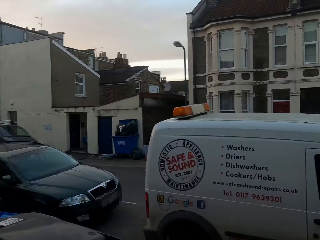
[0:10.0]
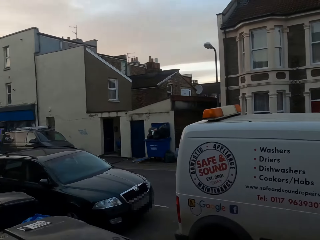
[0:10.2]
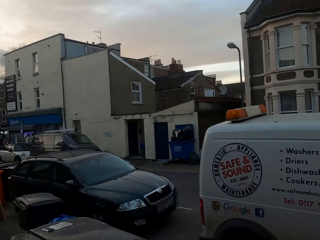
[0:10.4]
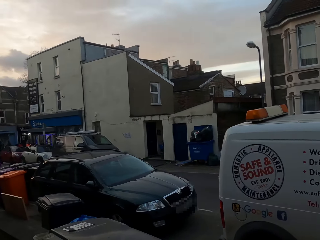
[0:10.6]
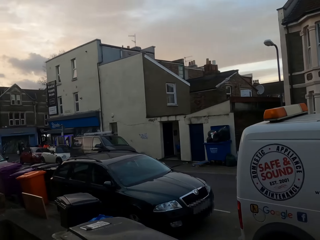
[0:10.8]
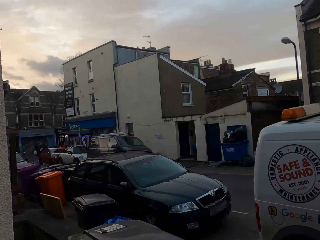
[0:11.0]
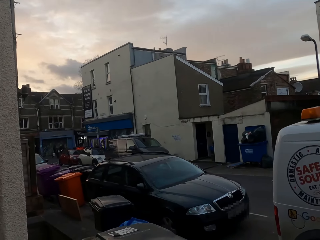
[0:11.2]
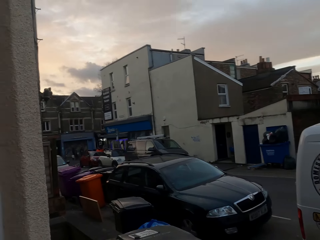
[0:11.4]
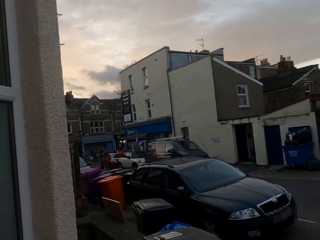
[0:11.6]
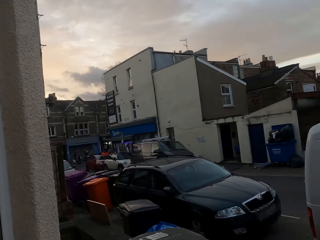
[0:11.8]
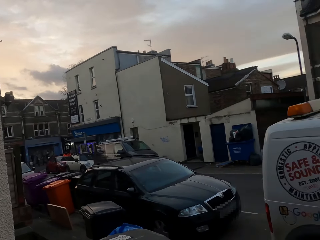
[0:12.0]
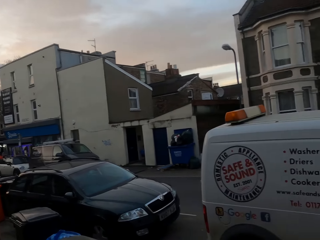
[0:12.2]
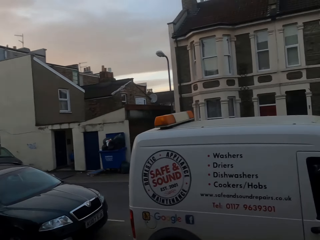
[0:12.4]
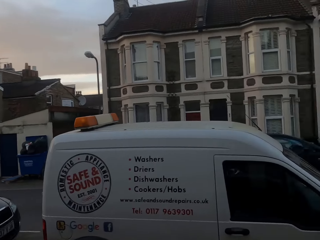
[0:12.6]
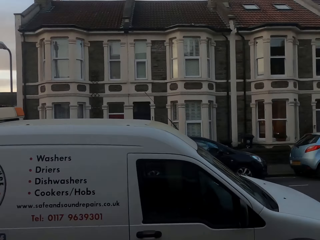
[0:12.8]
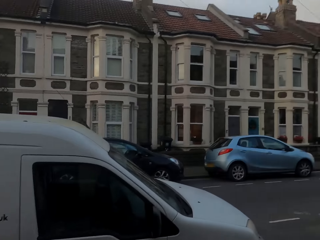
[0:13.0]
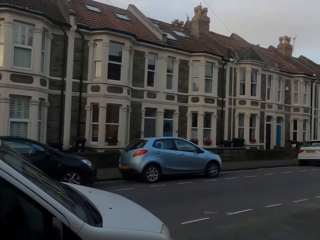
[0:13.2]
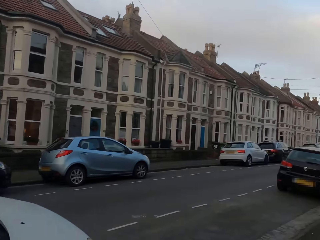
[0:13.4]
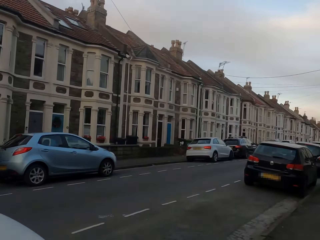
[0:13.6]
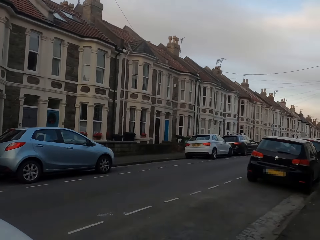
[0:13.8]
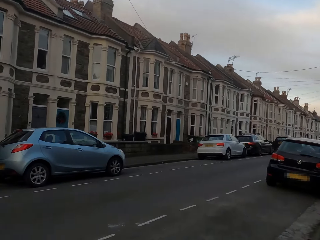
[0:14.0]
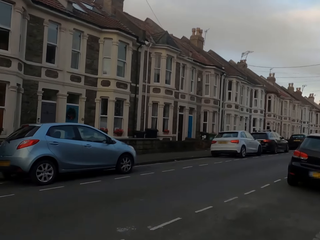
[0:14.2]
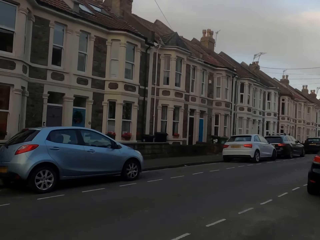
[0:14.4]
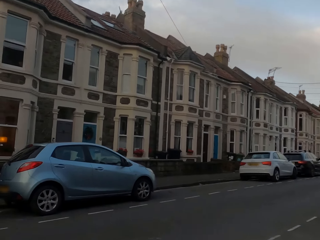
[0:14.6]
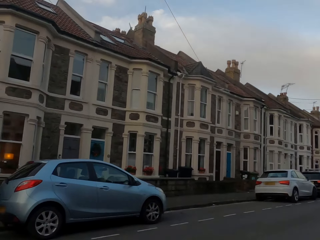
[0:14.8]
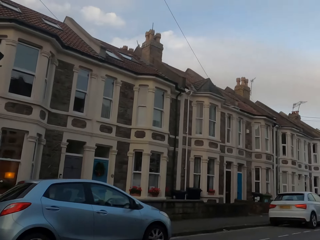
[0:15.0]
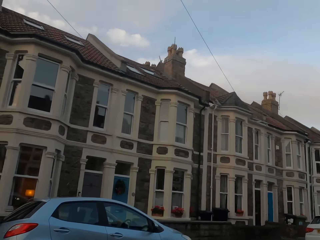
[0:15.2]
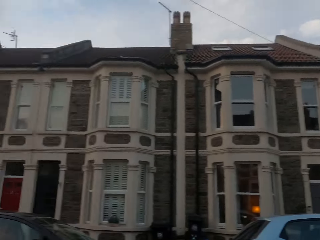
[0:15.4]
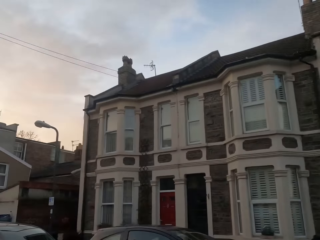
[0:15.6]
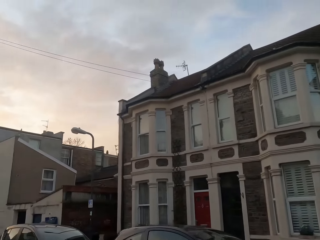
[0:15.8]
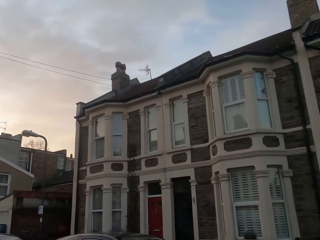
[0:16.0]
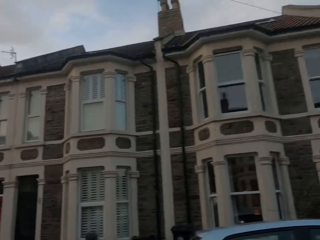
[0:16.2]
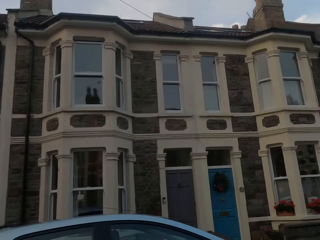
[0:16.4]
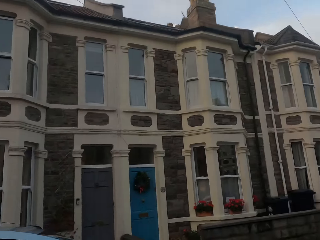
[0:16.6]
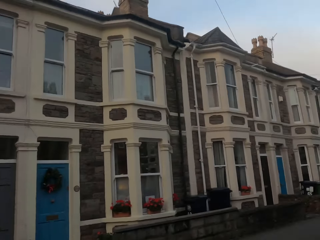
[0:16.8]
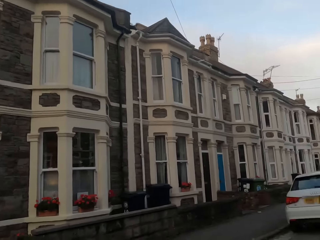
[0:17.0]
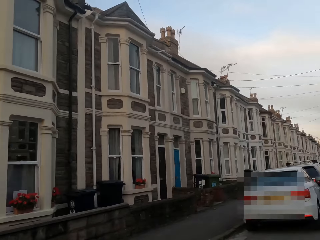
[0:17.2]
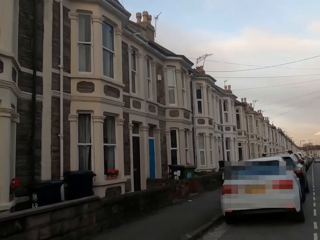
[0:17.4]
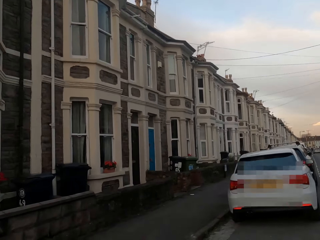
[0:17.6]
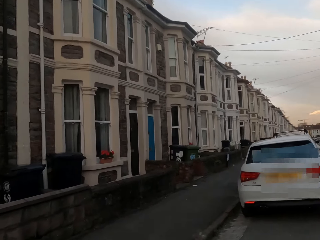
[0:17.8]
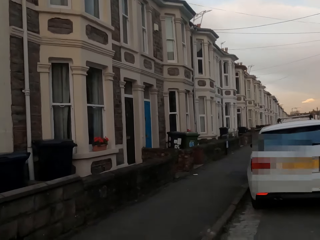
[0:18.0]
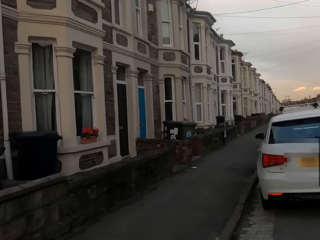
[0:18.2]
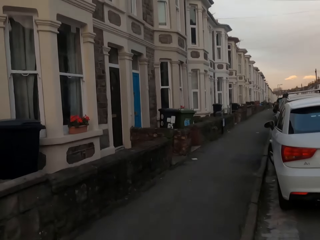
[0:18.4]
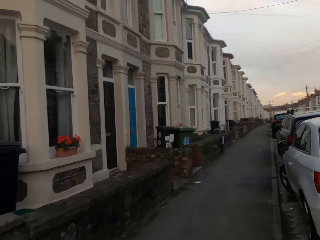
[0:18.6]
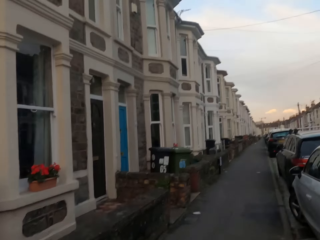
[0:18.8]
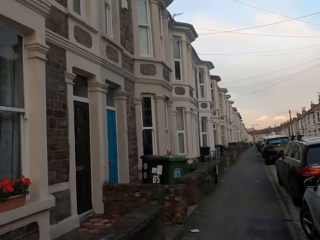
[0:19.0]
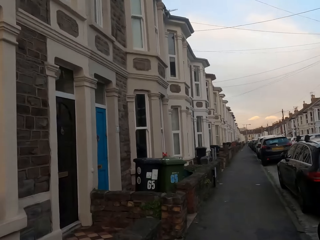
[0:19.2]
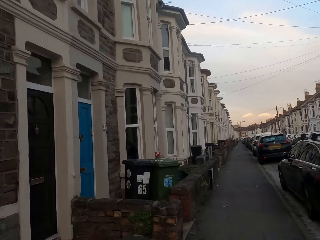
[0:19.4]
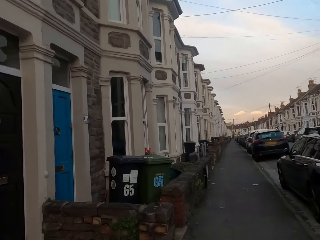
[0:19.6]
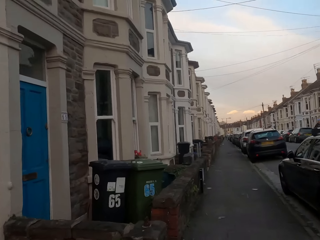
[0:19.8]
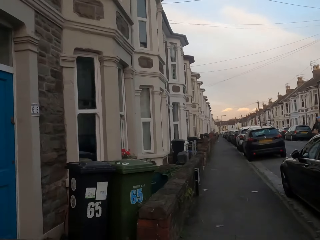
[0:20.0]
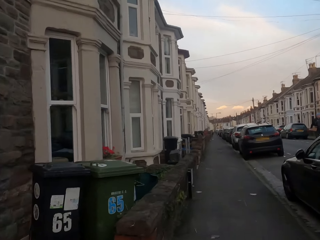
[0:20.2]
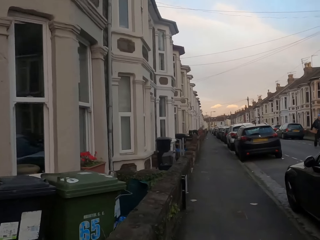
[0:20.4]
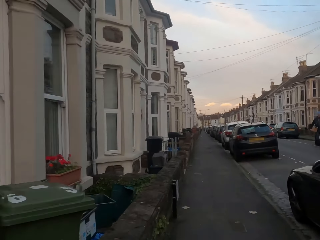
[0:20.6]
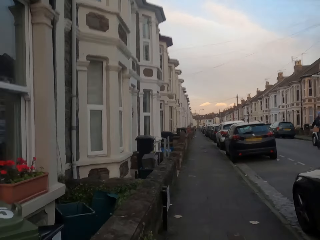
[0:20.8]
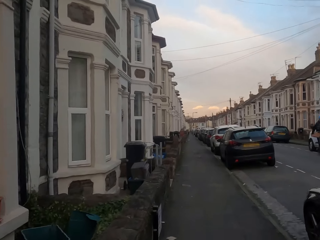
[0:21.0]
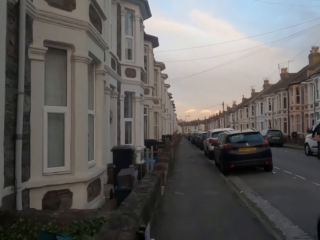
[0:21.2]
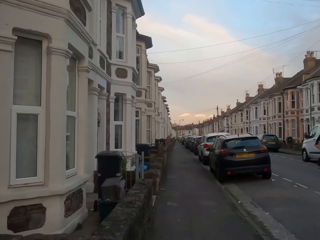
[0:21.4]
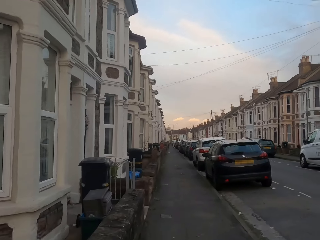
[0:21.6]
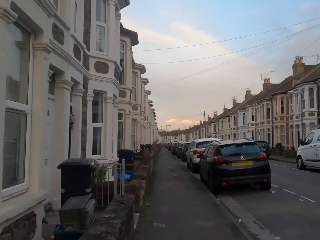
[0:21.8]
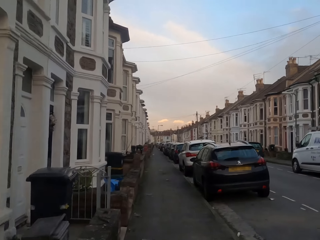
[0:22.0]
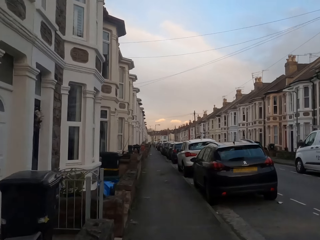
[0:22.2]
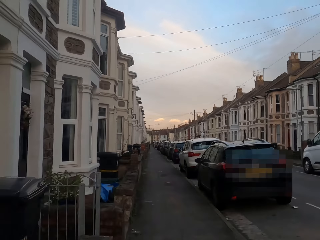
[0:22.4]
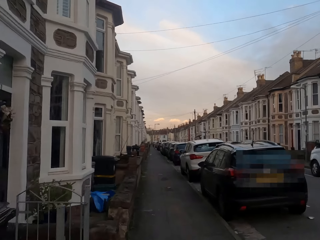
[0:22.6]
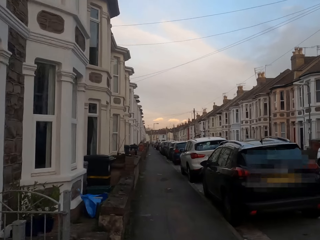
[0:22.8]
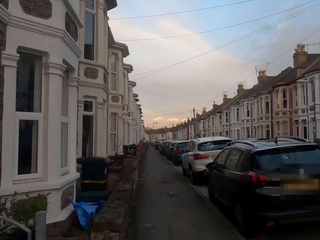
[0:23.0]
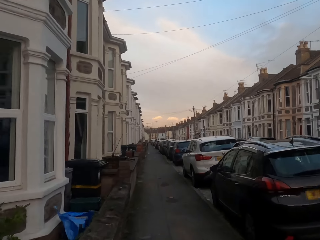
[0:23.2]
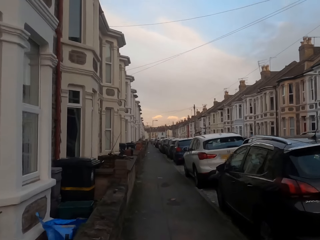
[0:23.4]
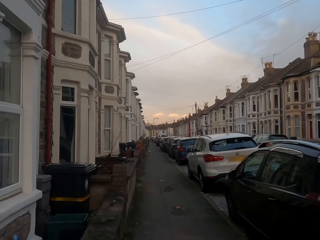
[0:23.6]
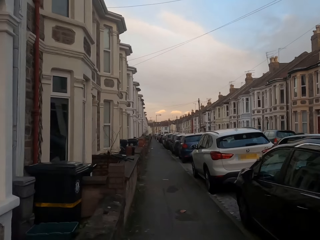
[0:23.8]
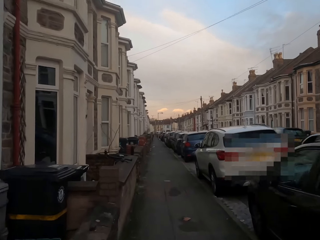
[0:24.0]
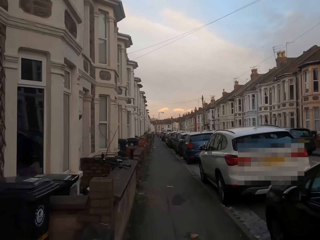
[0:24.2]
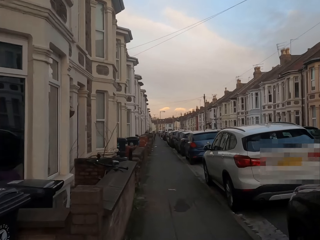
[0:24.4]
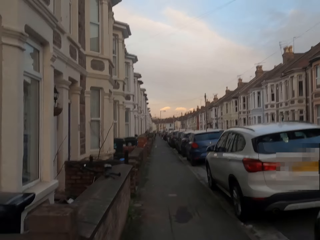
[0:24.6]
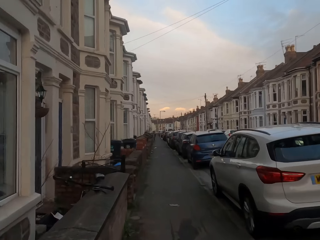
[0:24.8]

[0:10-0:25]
The camera wearer looks around. They walk around. They jog along a sidewalk.

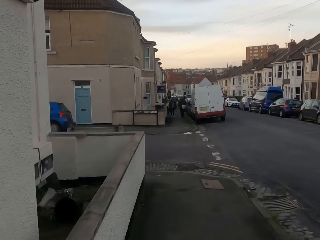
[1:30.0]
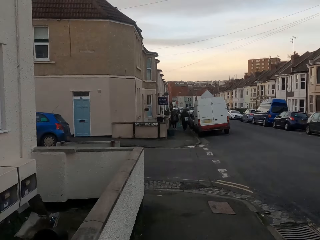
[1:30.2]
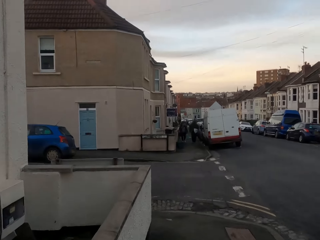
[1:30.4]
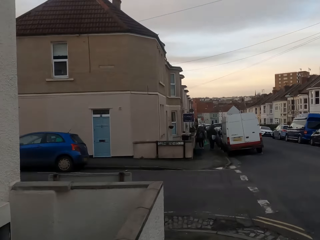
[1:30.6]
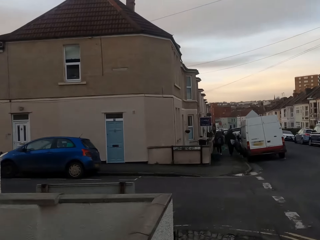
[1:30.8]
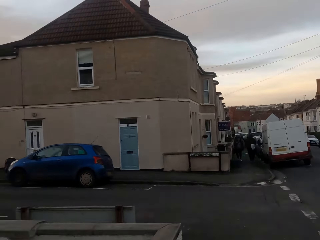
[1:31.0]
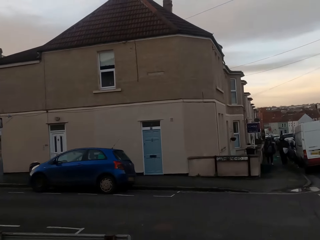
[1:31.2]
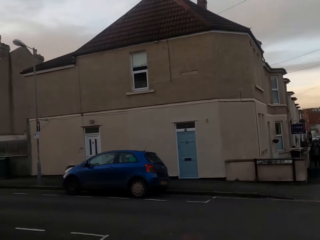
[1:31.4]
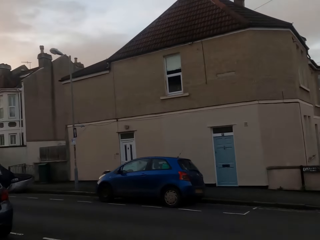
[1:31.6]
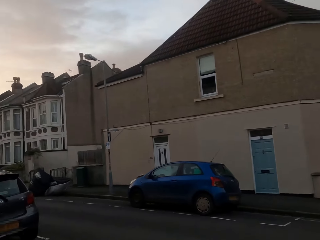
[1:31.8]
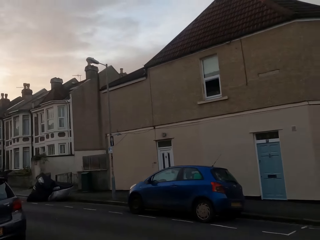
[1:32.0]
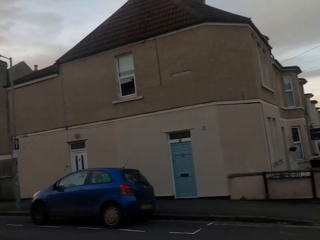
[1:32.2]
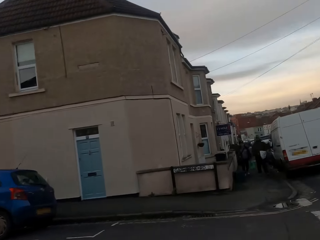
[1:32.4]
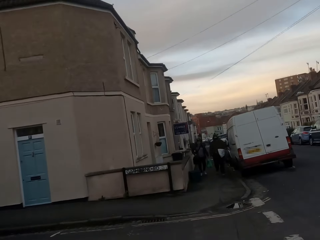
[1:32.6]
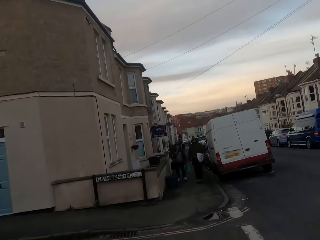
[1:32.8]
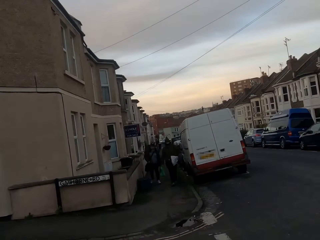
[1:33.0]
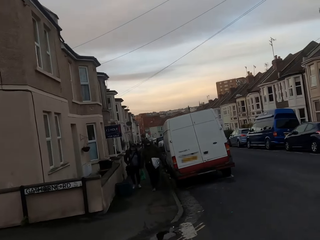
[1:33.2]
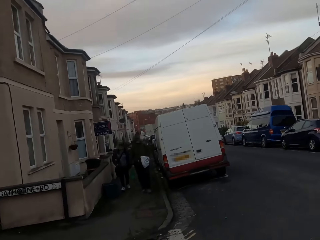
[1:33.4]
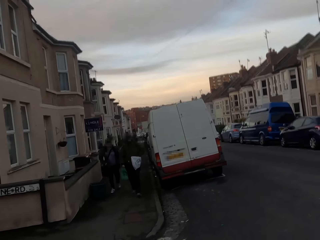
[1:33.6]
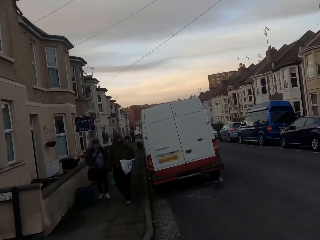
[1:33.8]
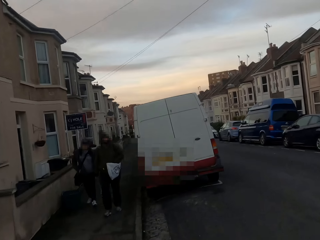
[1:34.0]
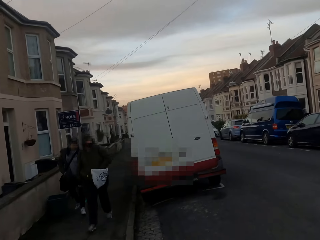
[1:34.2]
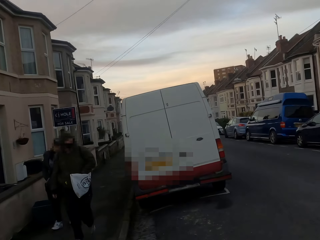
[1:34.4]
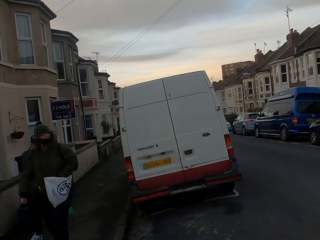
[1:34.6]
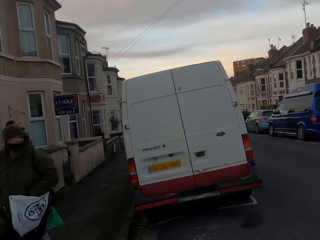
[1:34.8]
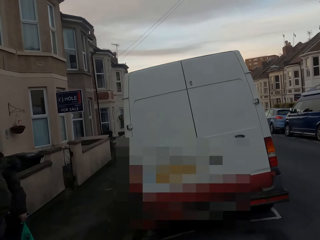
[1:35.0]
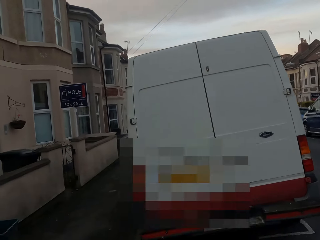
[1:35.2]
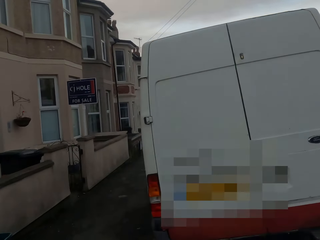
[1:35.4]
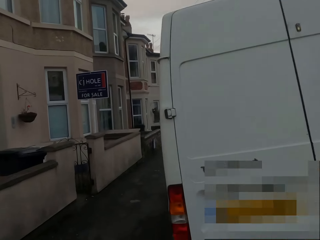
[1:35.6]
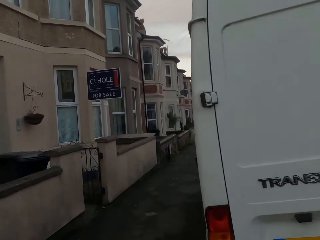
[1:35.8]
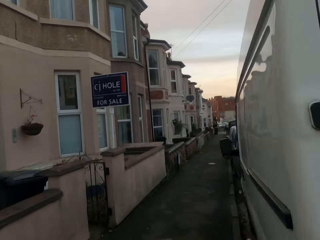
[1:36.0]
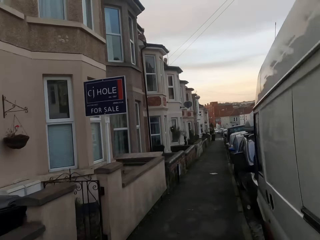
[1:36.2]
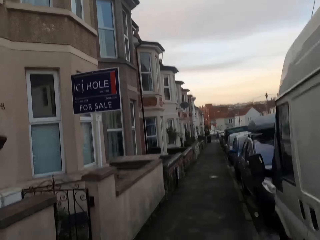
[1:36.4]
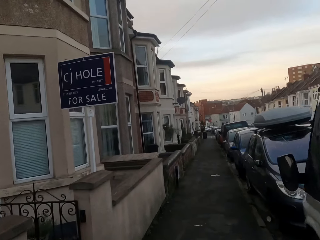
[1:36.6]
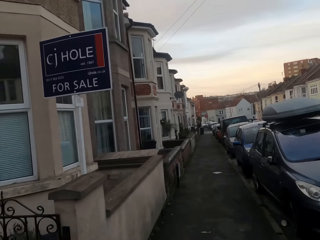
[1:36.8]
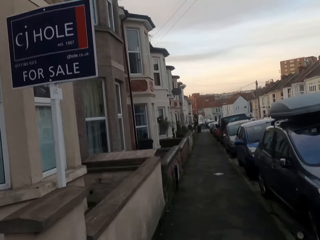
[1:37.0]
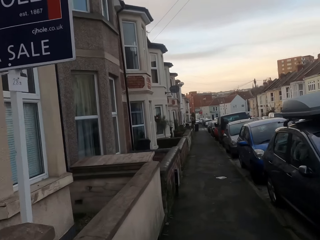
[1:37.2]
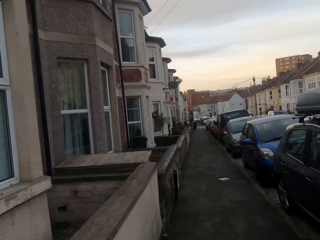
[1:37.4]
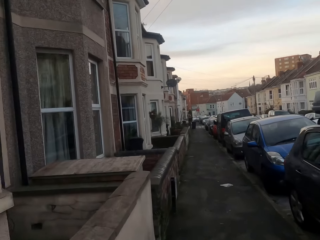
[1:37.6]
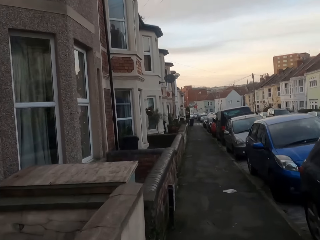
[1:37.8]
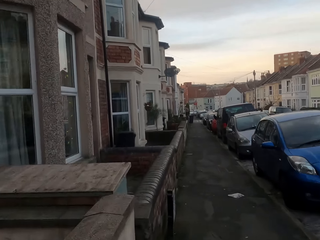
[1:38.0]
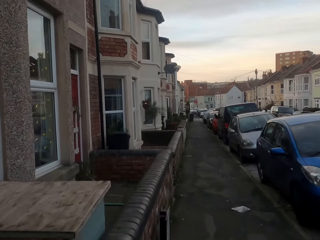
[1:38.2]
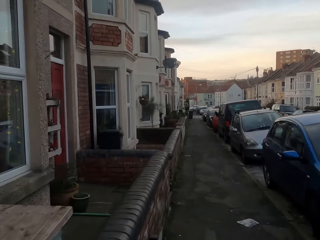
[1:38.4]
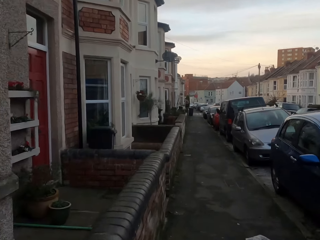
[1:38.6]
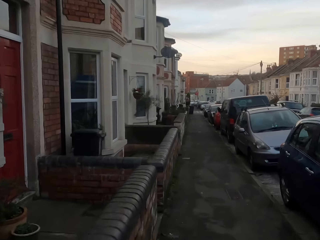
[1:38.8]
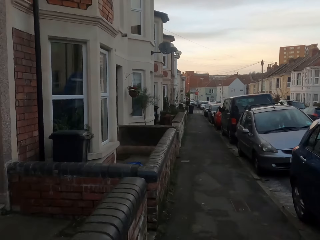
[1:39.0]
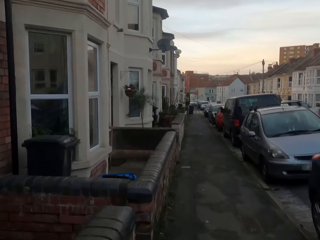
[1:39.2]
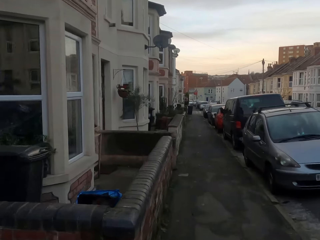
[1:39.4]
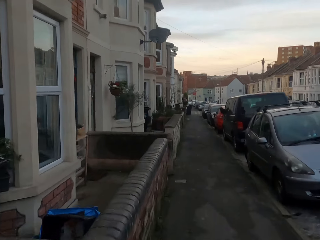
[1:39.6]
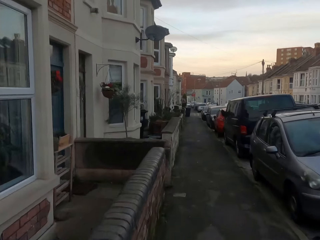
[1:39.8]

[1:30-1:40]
The camera wearer crosses to the other side of the road. They jog along a sidewalk.
